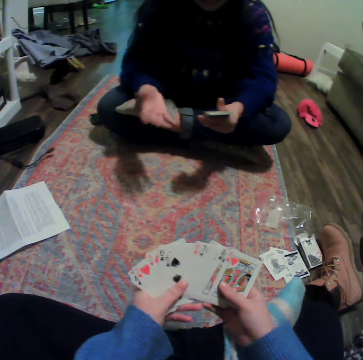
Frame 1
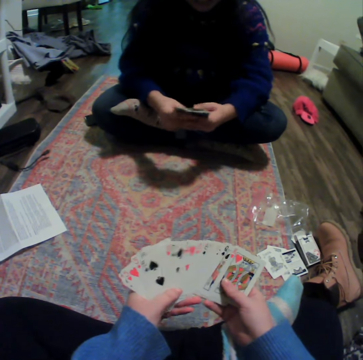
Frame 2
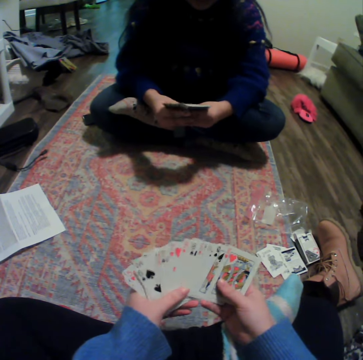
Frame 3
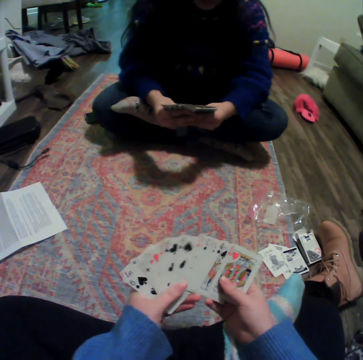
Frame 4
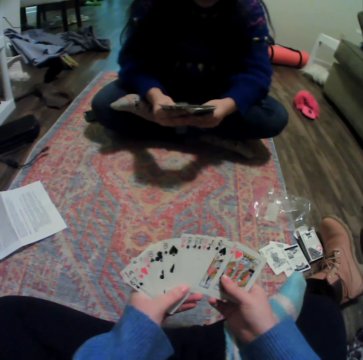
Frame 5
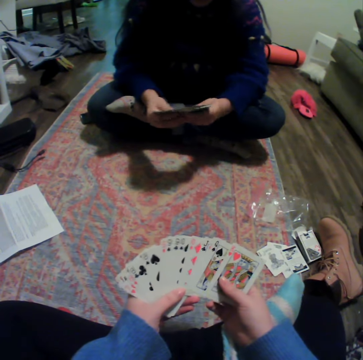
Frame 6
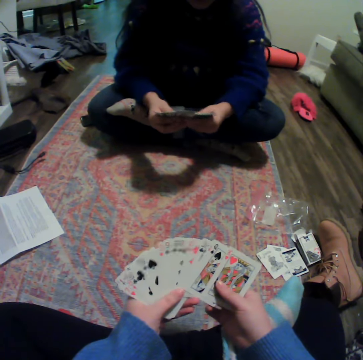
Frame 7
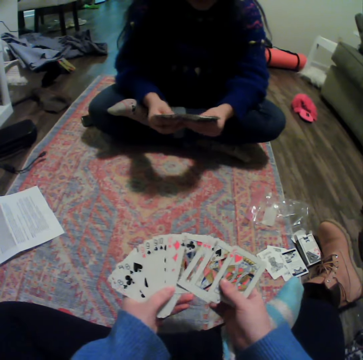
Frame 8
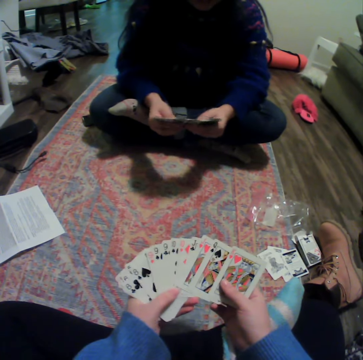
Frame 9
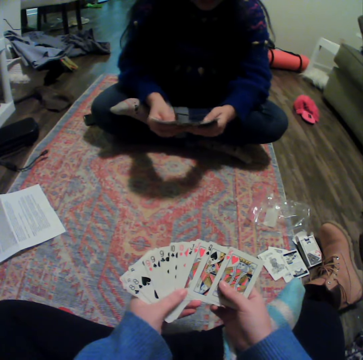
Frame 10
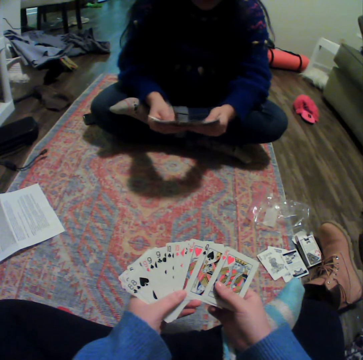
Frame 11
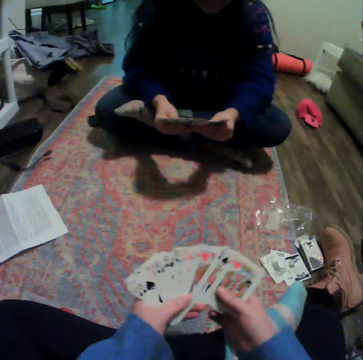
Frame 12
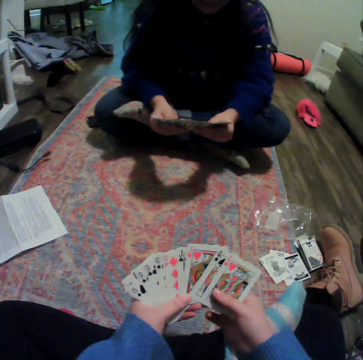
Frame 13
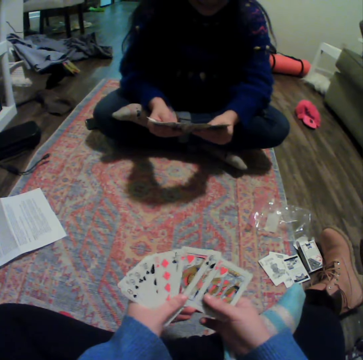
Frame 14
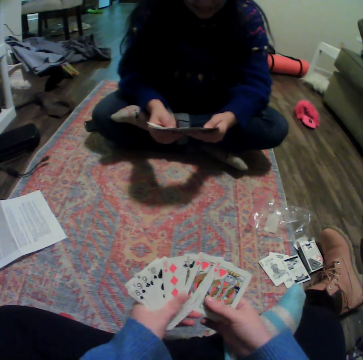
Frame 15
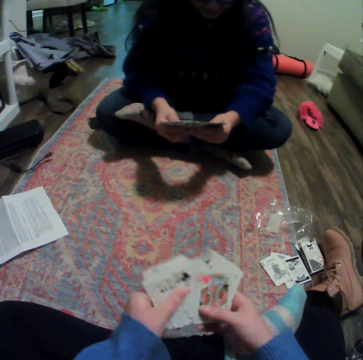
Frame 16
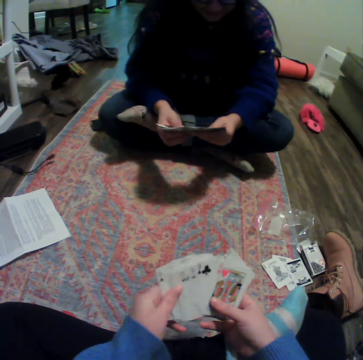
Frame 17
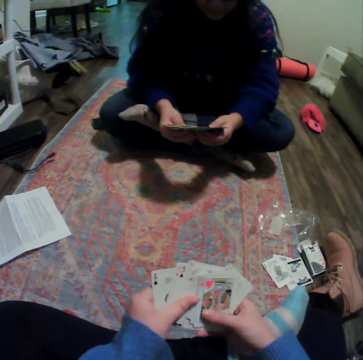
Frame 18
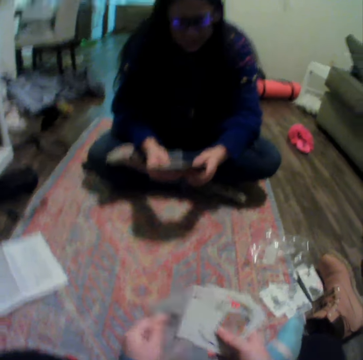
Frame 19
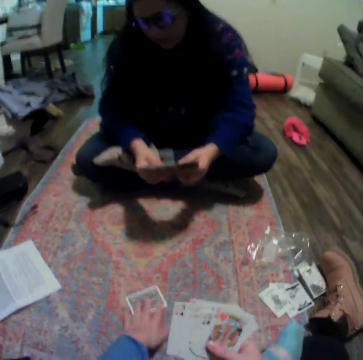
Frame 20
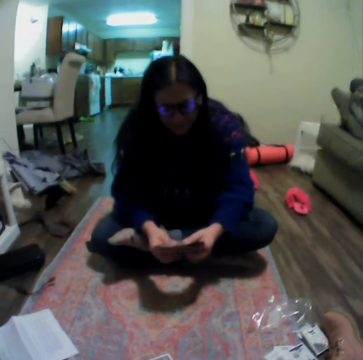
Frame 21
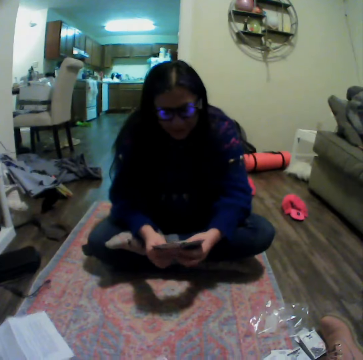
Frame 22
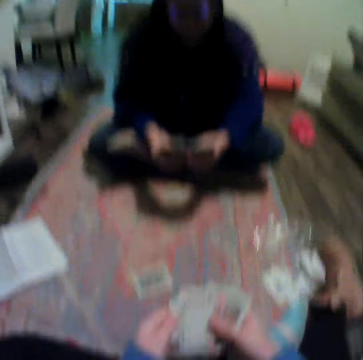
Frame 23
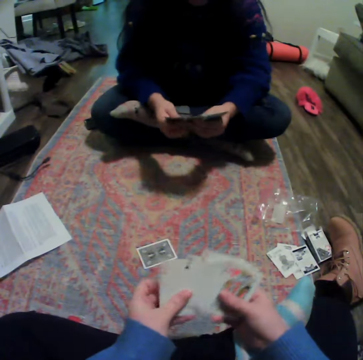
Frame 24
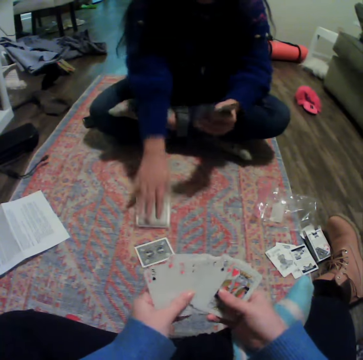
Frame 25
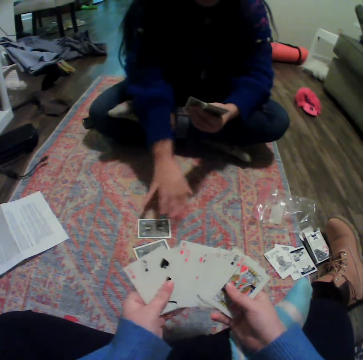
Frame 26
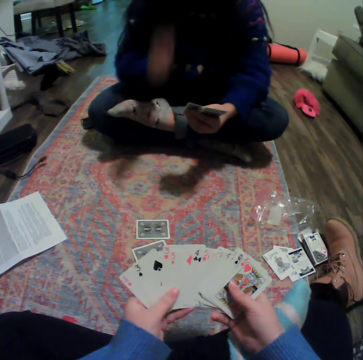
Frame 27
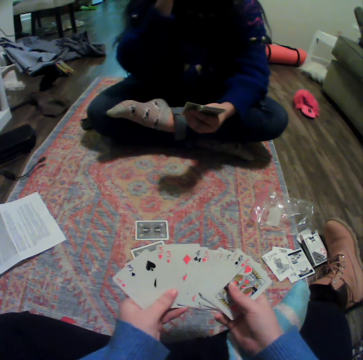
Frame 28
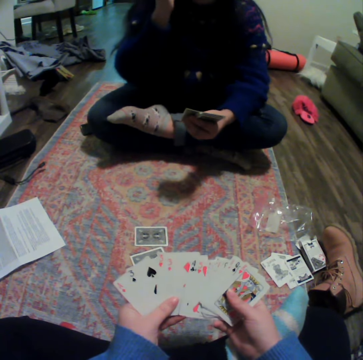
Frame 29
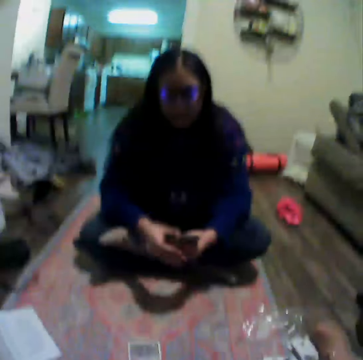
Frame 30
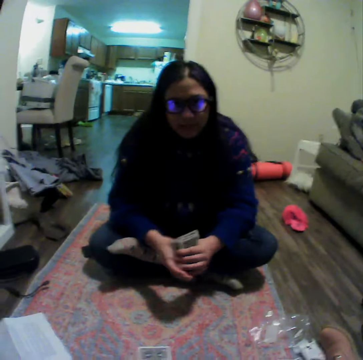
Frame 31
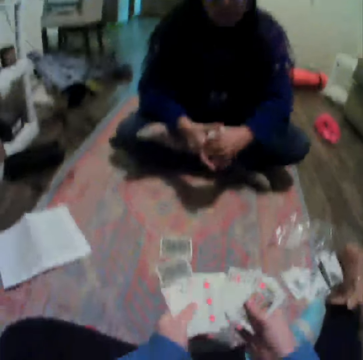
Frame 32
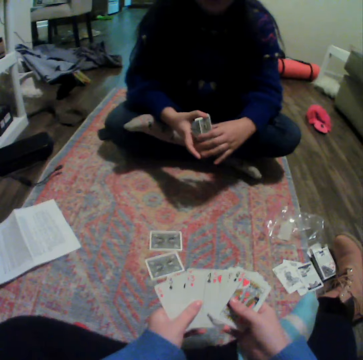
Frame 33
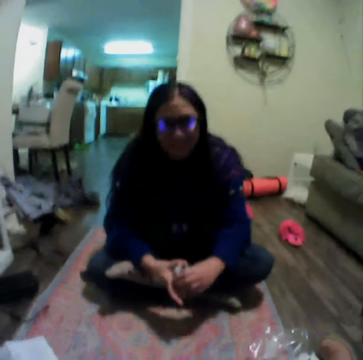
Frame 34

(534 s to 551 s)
A lady moves her hands and spreads cards. The camera wearer places a card on the carpet. The lady talks to the camera wearer. The camera wearer spreads cards. The lady places a card on the carpet. The lady moves her hand.

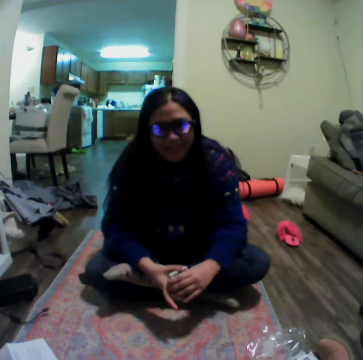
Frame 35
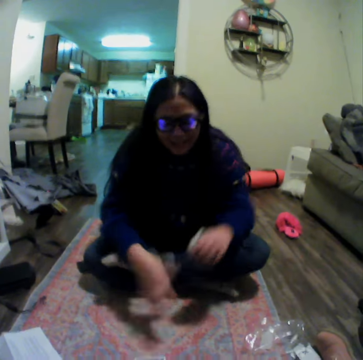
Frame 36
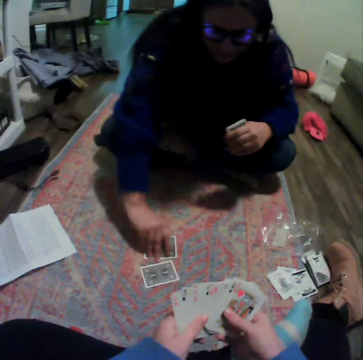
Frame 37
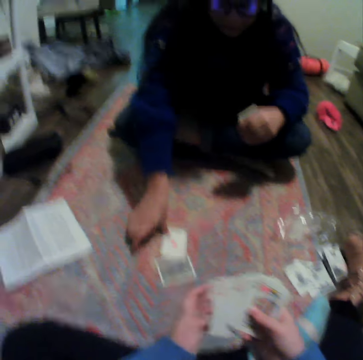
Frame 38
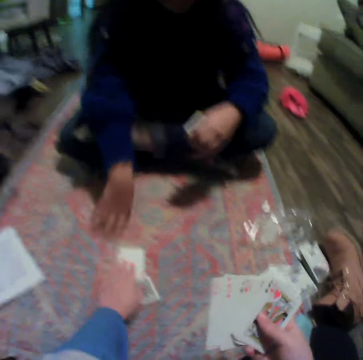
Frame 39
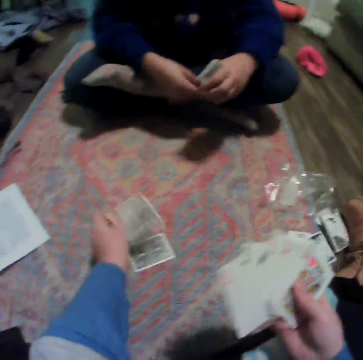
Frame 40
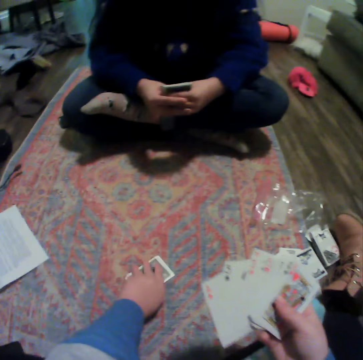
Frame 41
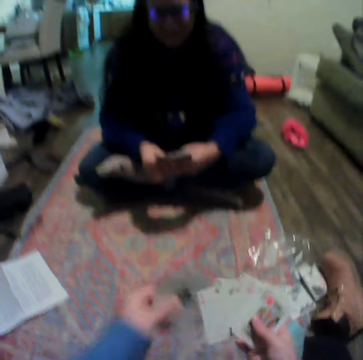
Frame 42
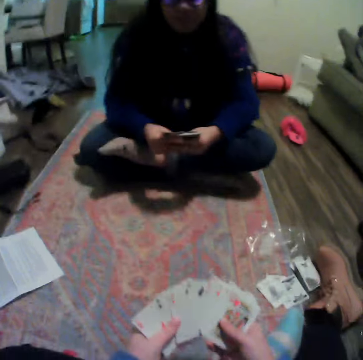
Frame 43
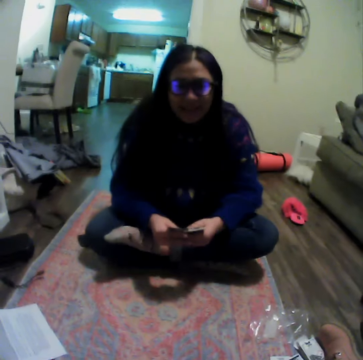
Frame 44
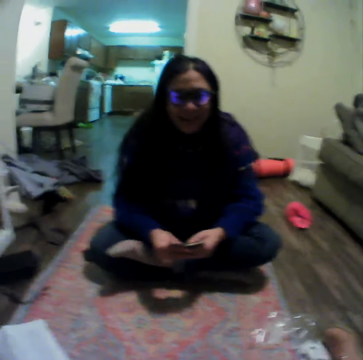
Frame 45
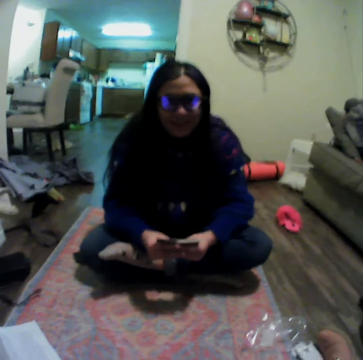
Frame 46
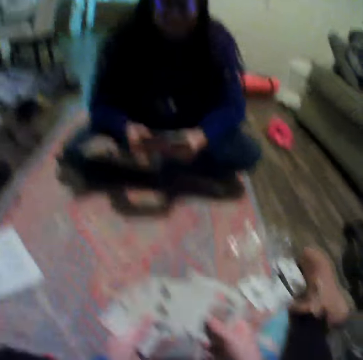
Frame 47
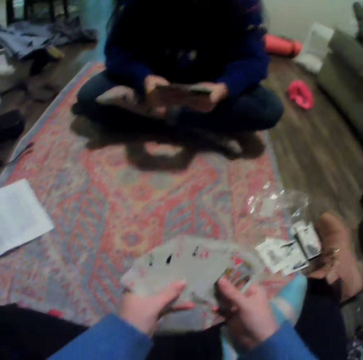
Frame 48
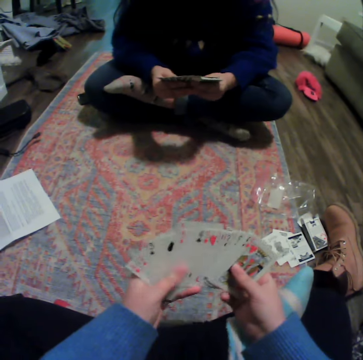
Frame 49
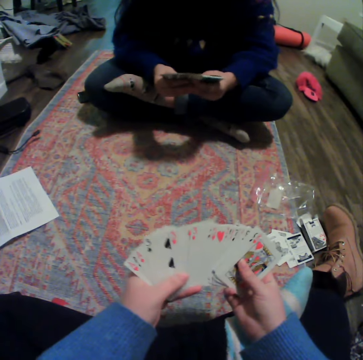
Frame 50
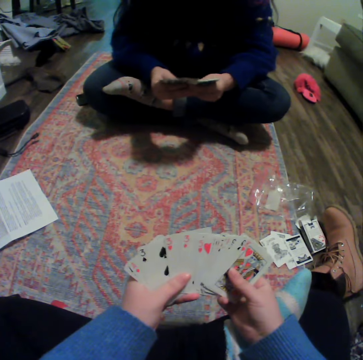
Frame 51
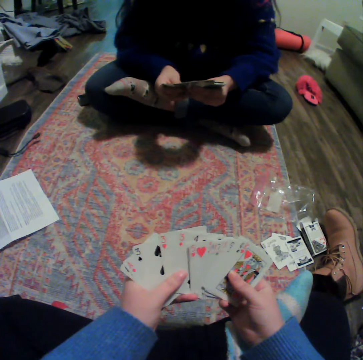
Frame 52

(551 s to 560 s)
A lady turns a card on the carpet. The camera wearer picks up the cards on the carpet. The lady spreads cards. The camera wearer spreads cards.

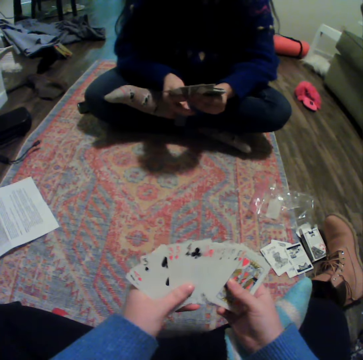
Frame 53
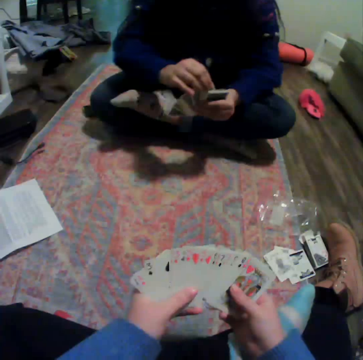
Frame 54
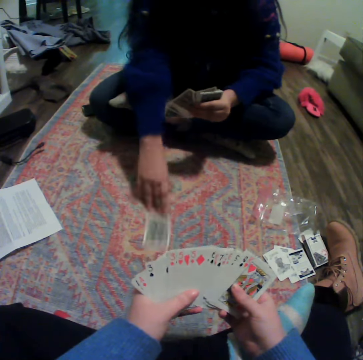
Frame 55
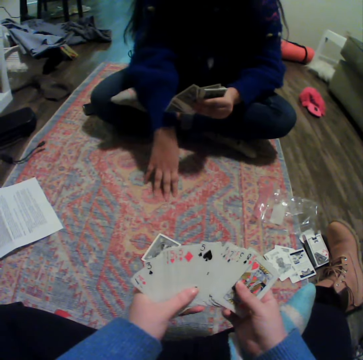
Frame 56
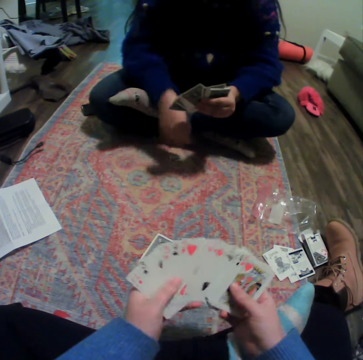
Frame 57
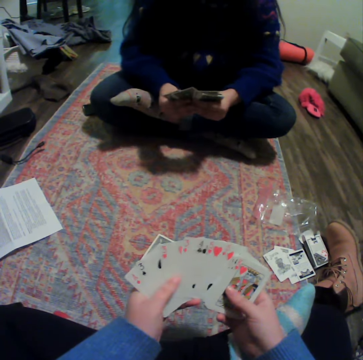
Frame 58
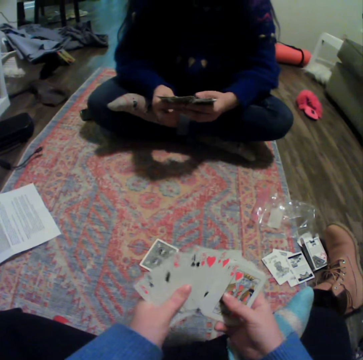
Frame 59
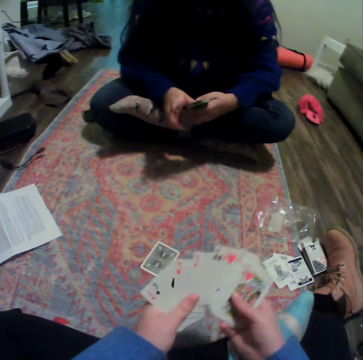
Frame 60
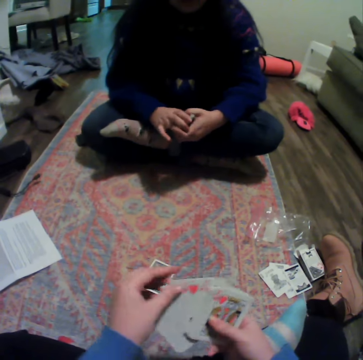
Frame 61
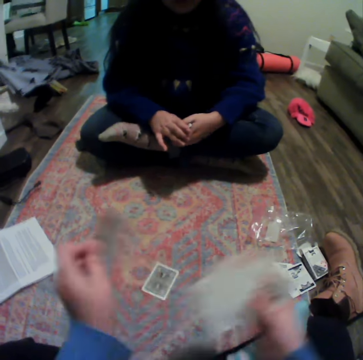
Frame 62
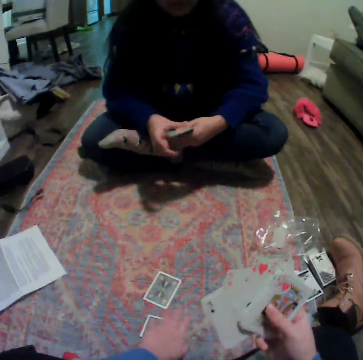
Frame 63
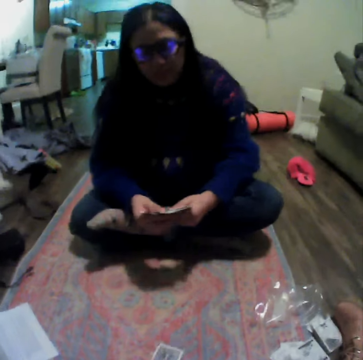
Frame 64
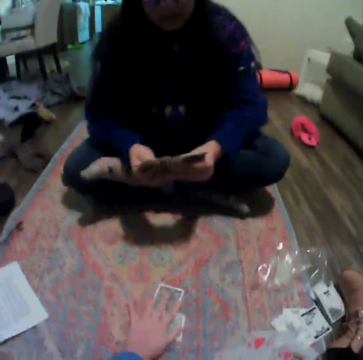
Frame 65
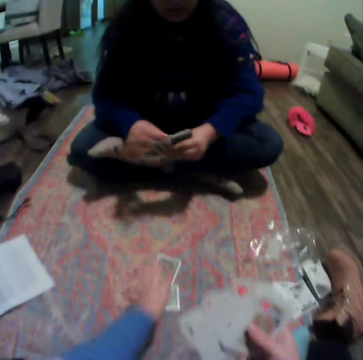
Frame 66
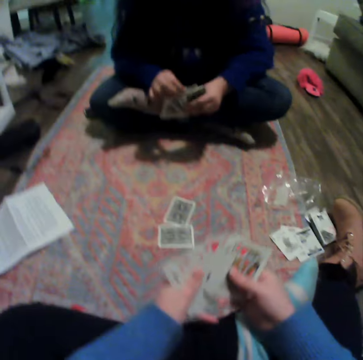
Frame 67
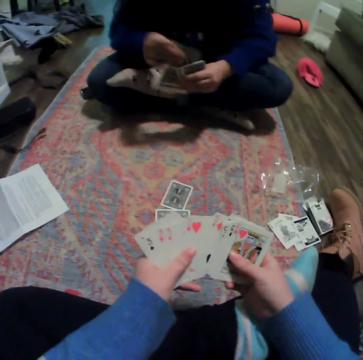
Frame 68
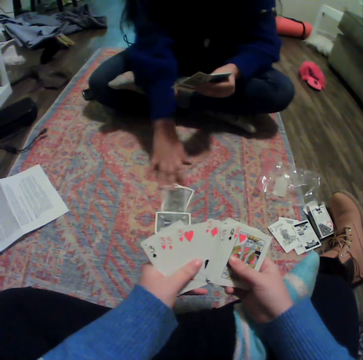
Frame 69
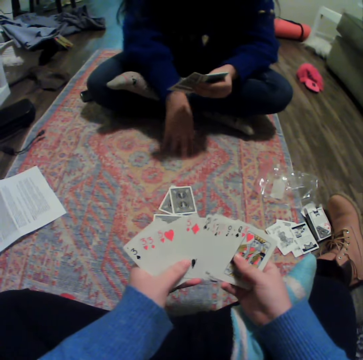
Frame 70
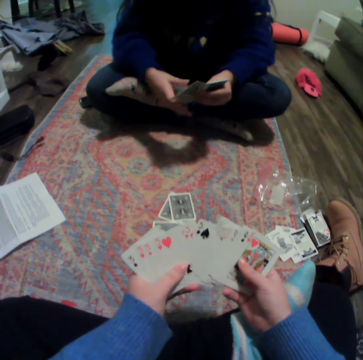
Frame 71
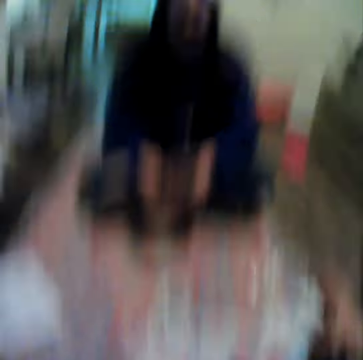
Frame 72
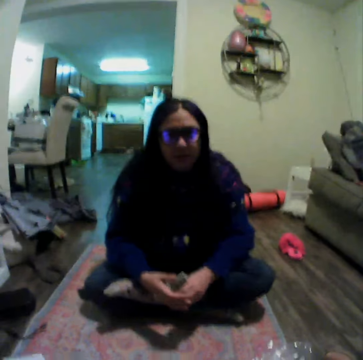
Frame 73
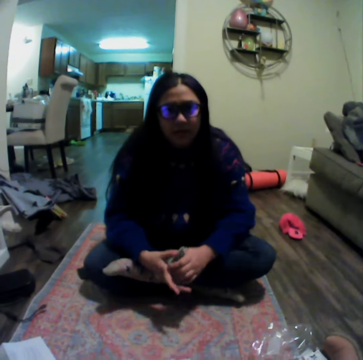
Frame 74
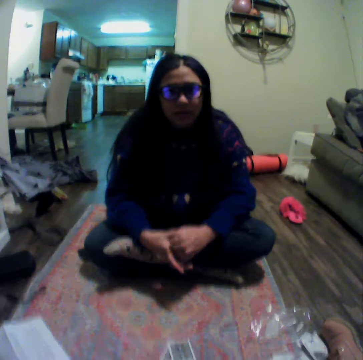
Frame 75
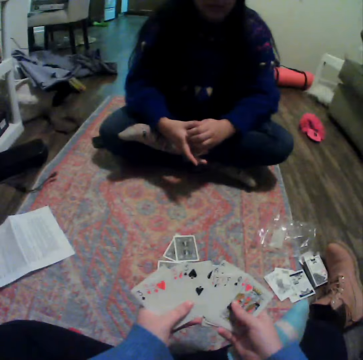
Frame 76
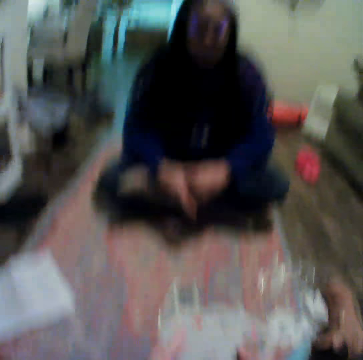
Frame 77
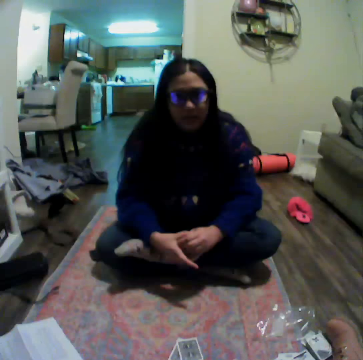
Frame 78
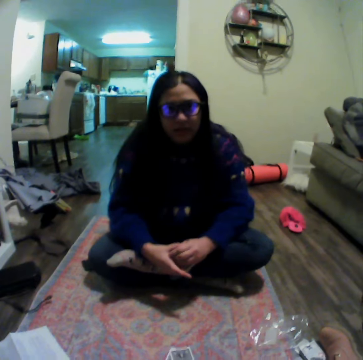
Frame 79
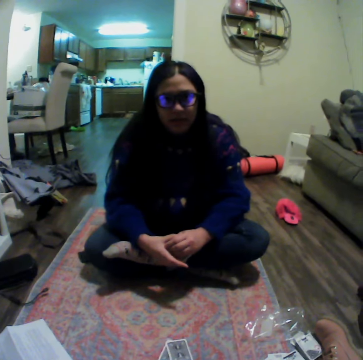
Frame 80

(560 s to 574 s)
A lady places a card on the carpet. The camera wearer organizes her cards. The lady plays cards. The camera wearer places a card on the carpet. The lady spreads a card. The camera wearer spreads cards. The lady places a card on the carpet.
